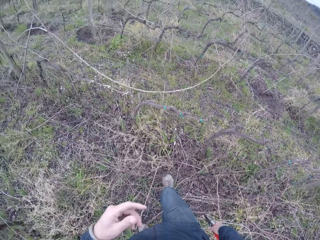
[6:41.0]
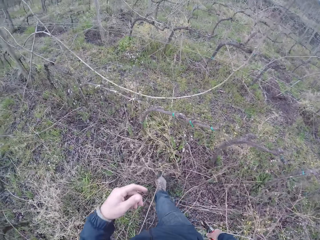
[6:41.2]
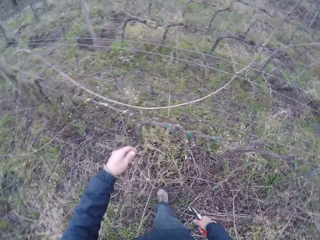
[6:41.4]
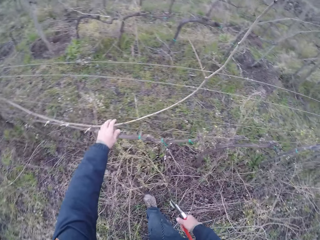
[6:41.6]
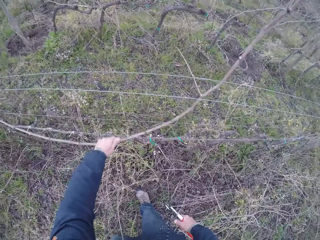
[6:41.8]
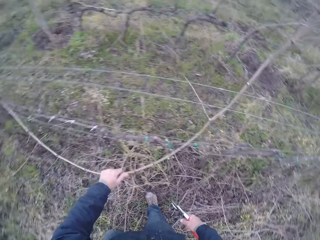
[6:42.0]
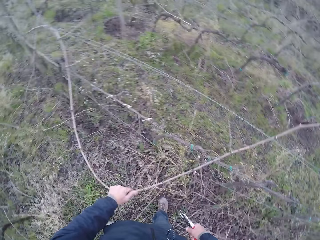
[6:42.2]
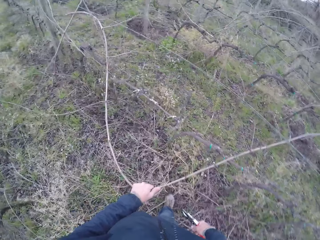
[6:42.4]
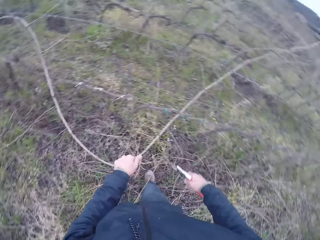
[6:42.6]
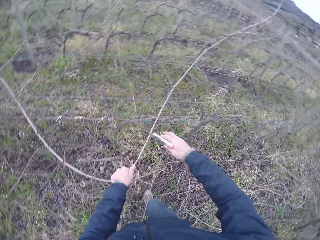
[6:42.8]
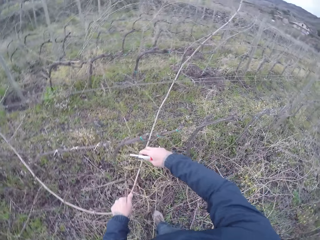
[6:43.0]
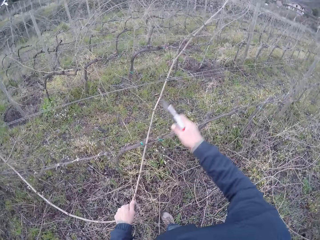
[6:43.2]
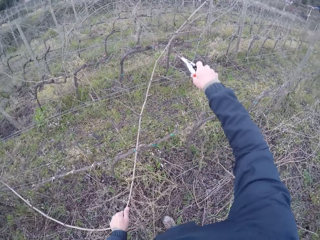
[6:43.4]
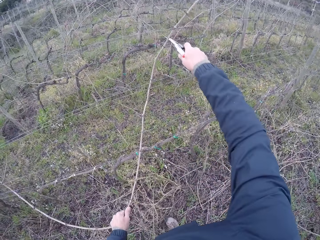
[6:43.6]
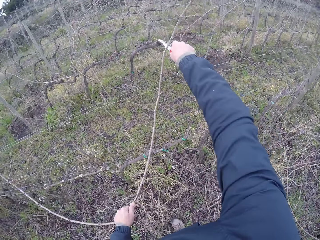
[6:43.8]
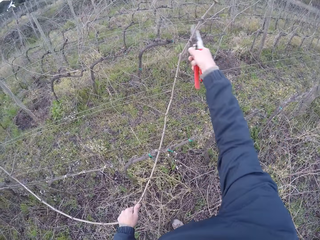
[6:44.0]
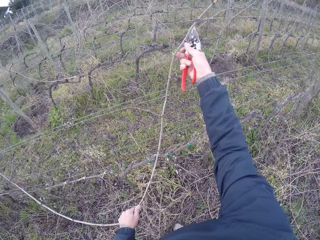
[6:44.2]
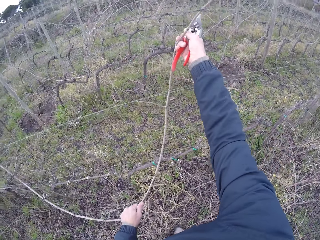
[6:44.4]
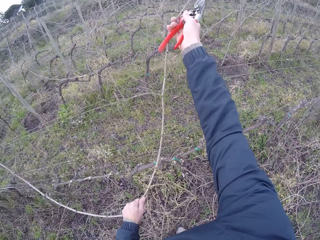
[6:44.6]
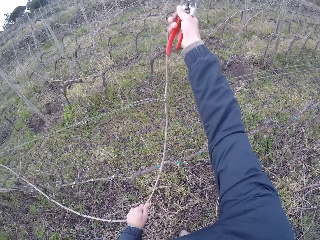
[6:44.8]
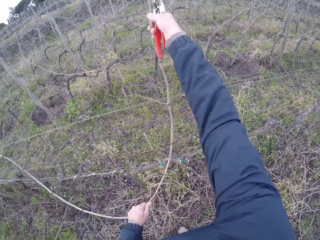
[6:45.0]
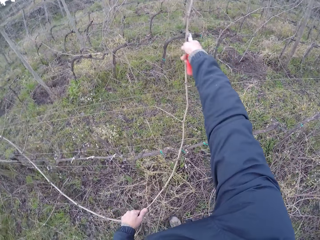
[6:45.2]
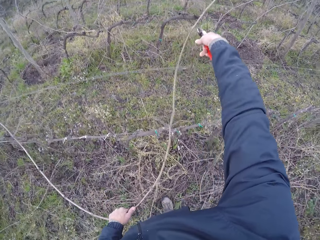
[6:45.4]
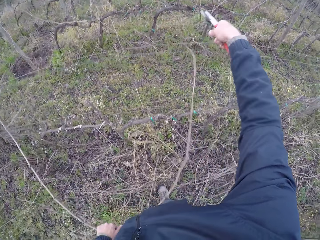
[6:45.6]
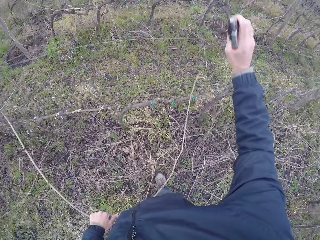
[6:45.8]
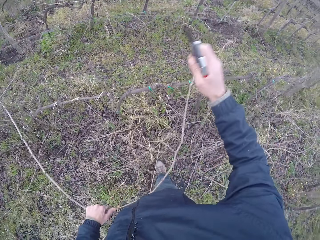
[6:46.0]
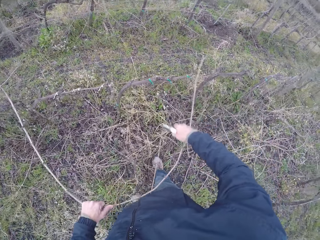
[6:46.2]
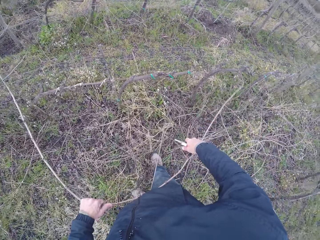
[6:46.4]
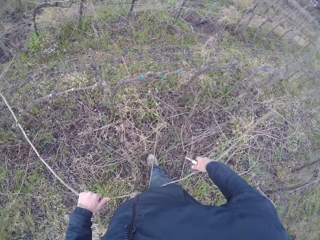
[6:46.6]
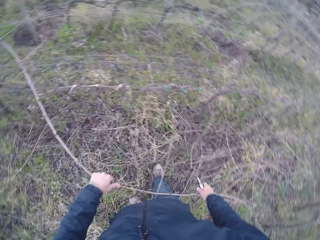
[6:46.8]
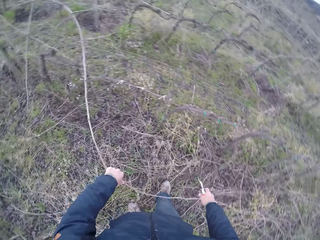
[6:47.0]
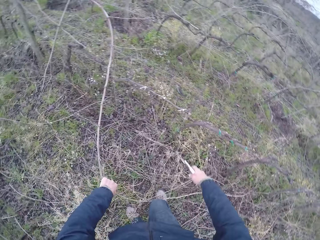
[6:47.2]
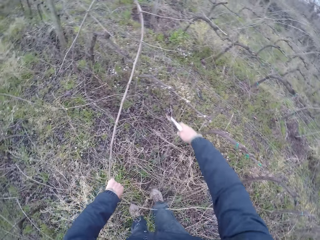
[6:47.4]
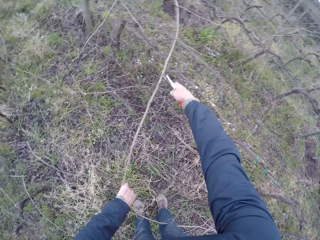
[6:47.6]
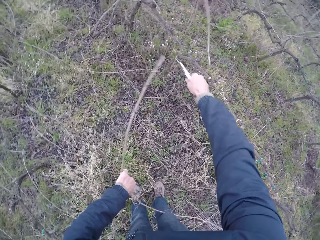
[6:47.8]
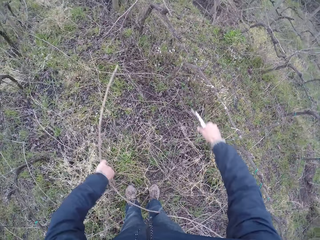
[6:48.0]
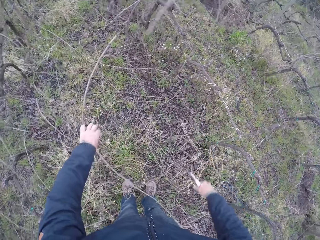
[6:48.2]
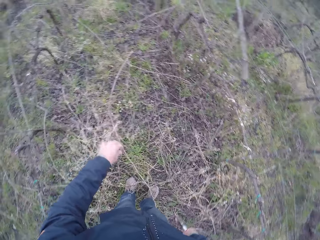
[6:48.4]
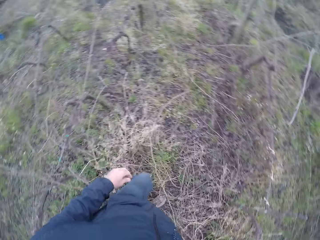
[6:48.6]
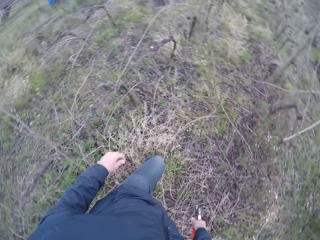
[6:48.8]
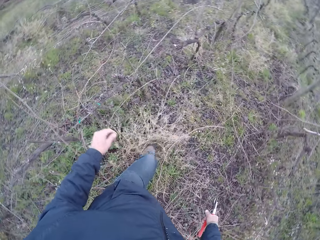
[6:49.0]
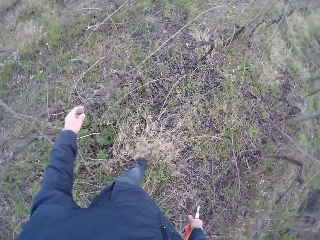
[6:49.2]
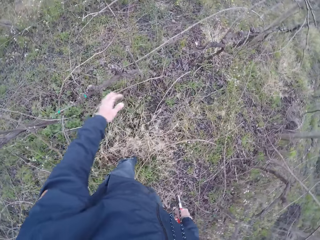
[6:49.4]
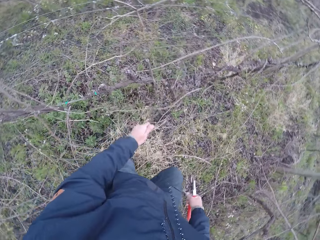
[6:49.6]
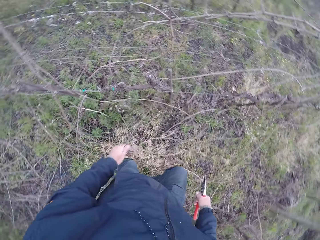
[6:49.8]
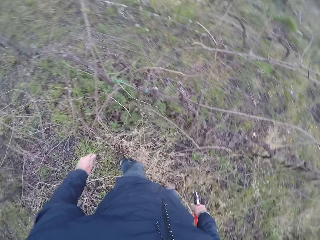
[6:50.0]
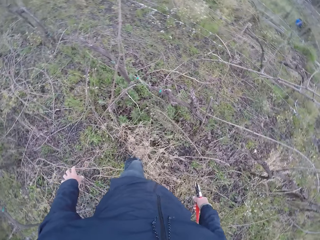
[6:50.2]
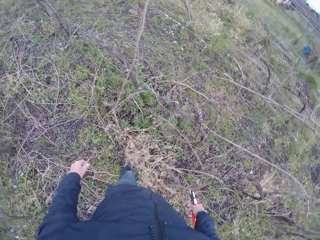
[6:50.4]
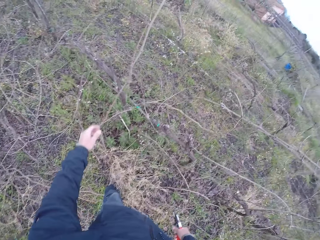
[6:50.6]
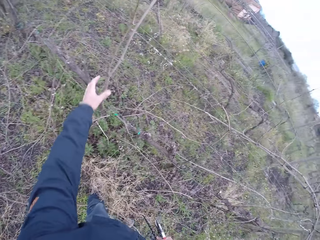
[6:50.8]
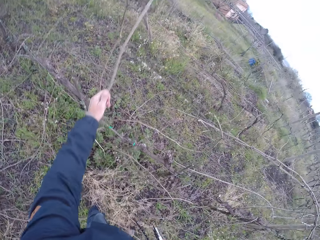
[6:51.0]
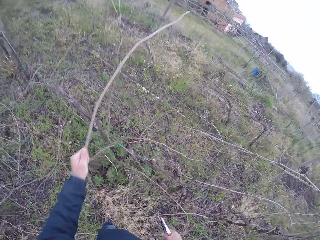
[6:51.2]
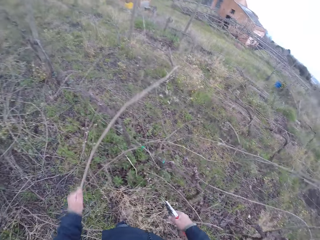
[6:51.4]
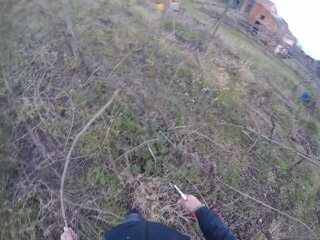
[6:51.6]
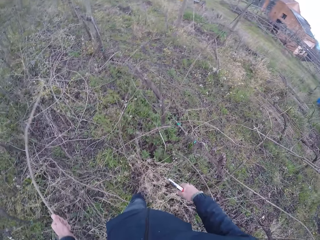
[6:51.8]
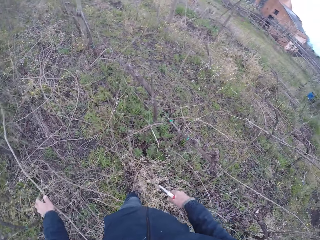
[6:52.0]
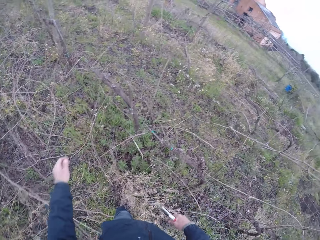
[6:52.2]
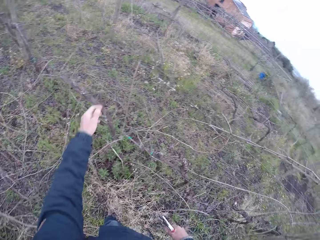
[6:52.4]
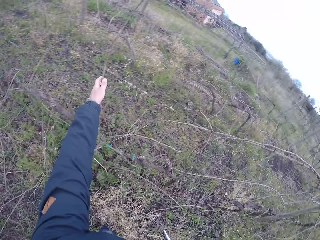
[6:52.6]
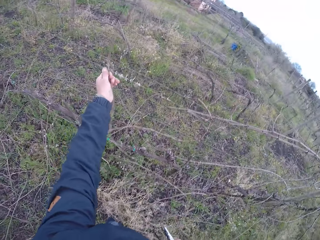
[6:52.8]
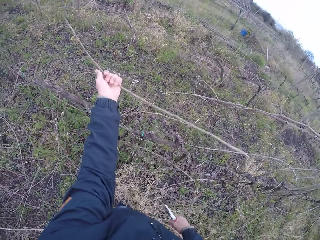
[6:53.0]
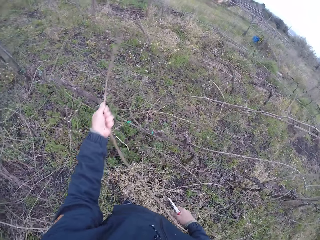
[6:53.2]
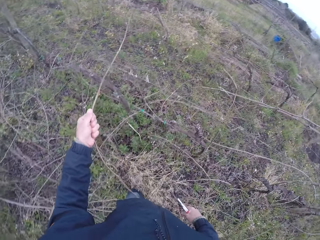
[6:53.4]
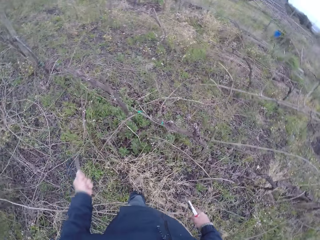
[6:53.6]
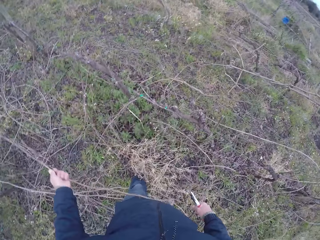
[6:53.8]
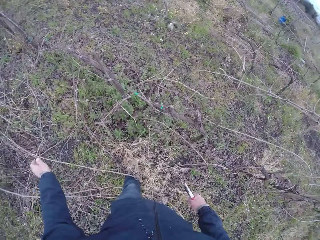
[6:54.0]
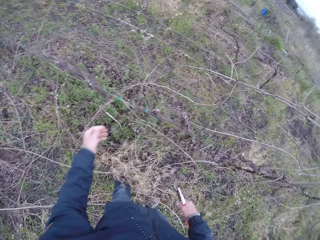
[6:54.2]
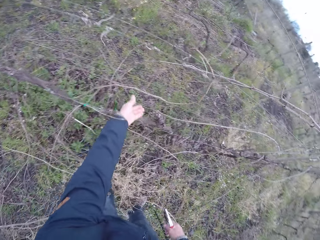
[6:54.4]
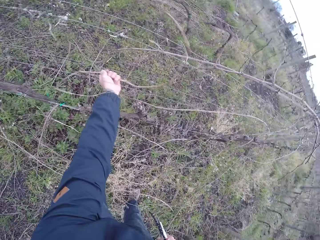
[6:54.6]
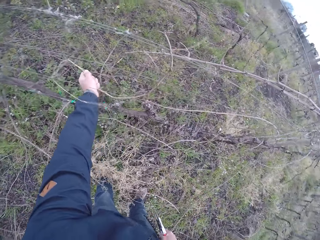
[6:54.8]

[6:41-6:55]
The camera wearer cuts the stick with shears. He holds a twig with his left hand. He pulls the stick. He cuts the twig with the pair of pliers in his right hand. He drops the twig in his left hand on the ground. He walks around. He removes twigs from a barbed fence. He drops the sticks down.

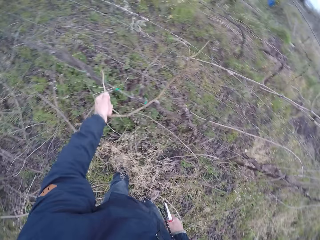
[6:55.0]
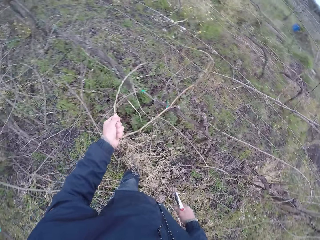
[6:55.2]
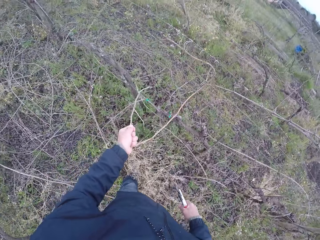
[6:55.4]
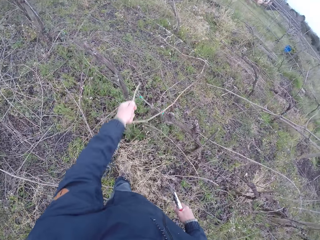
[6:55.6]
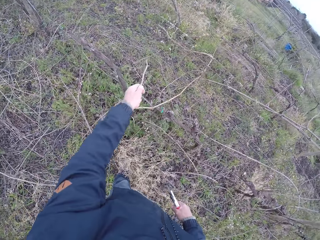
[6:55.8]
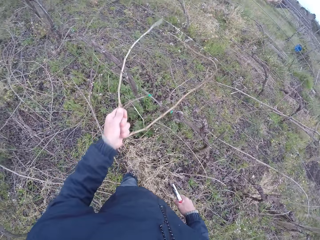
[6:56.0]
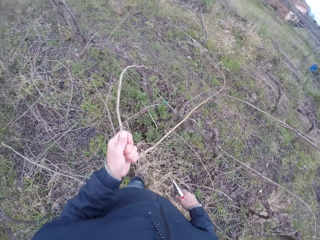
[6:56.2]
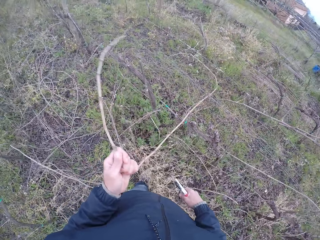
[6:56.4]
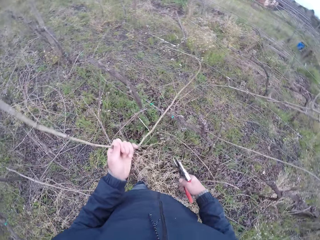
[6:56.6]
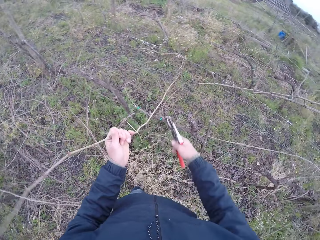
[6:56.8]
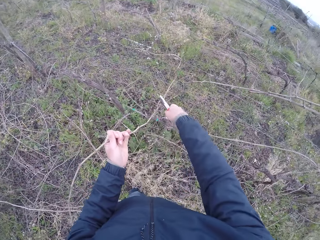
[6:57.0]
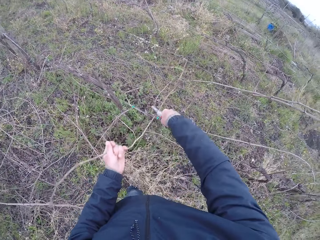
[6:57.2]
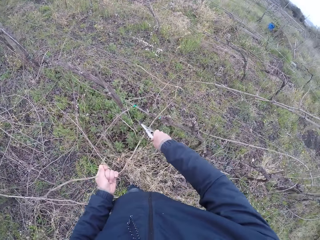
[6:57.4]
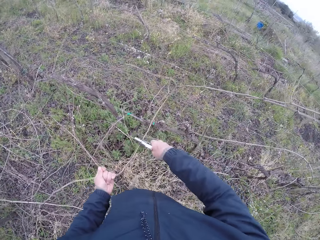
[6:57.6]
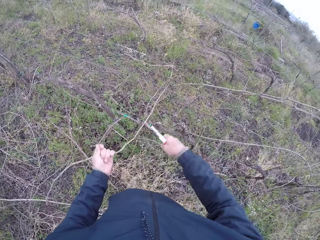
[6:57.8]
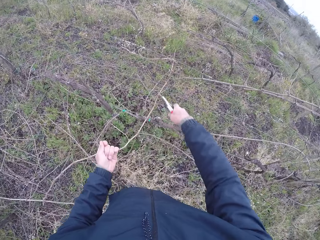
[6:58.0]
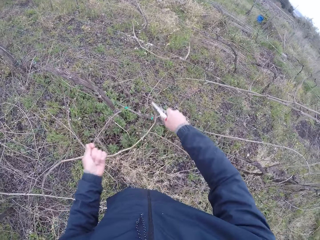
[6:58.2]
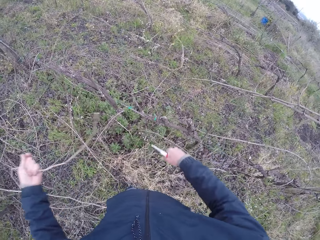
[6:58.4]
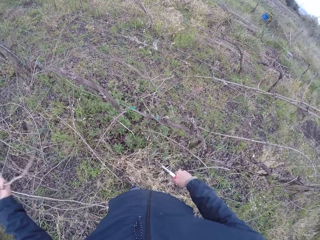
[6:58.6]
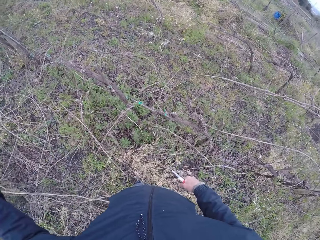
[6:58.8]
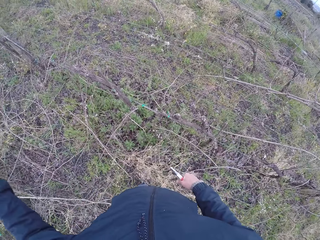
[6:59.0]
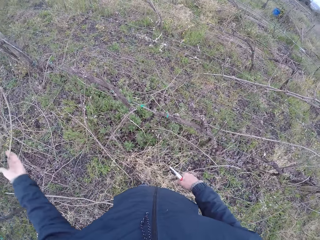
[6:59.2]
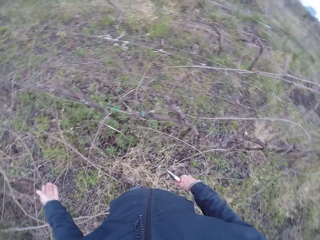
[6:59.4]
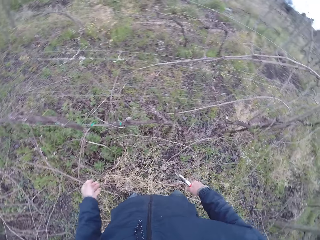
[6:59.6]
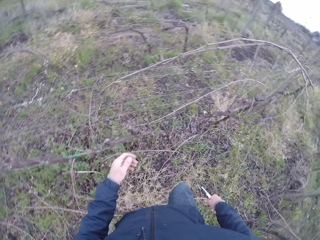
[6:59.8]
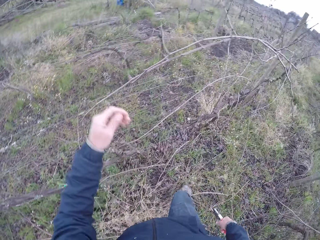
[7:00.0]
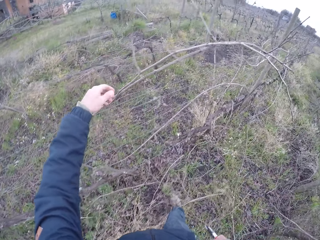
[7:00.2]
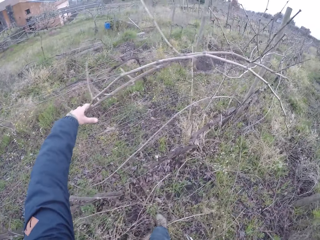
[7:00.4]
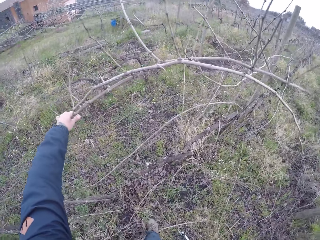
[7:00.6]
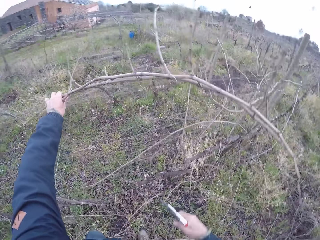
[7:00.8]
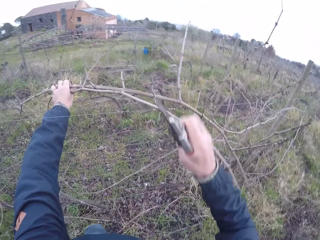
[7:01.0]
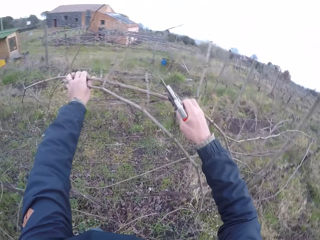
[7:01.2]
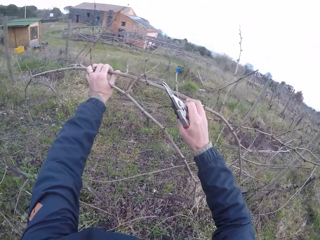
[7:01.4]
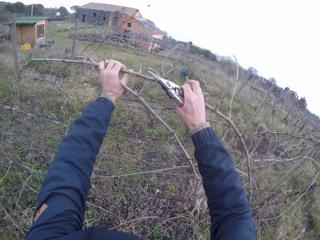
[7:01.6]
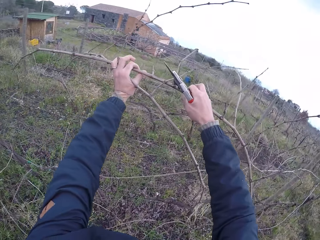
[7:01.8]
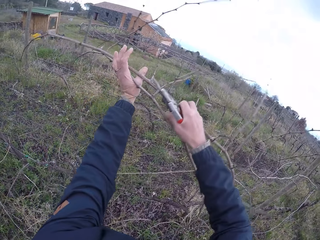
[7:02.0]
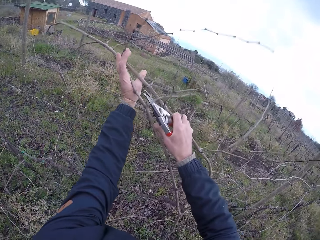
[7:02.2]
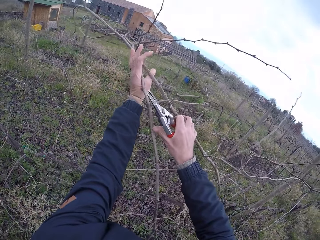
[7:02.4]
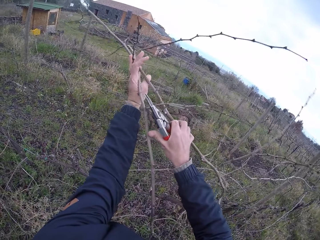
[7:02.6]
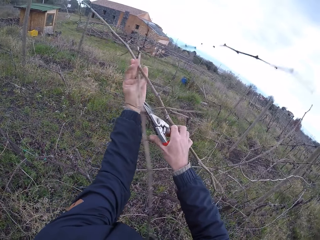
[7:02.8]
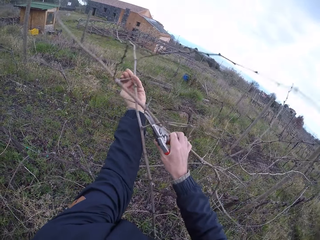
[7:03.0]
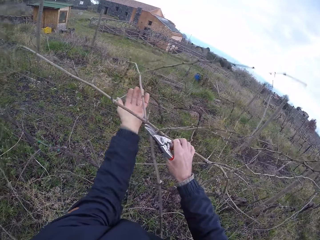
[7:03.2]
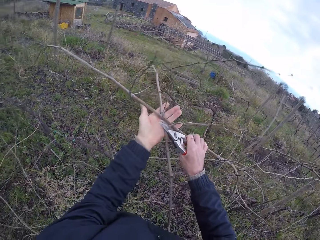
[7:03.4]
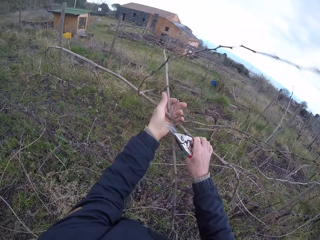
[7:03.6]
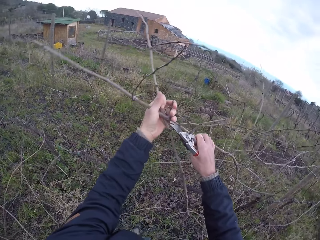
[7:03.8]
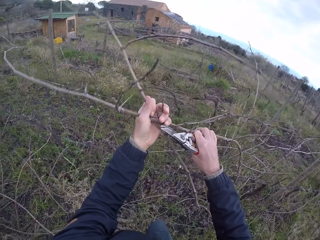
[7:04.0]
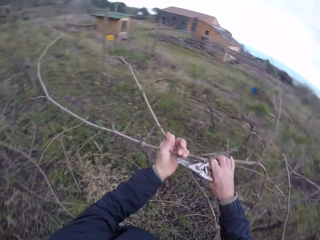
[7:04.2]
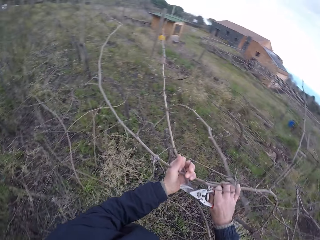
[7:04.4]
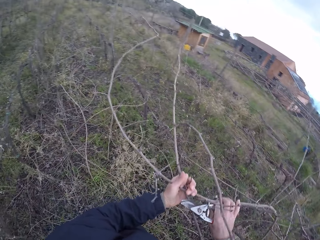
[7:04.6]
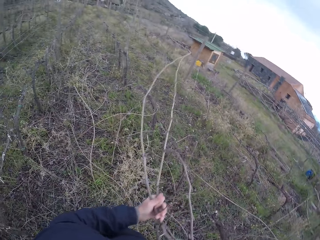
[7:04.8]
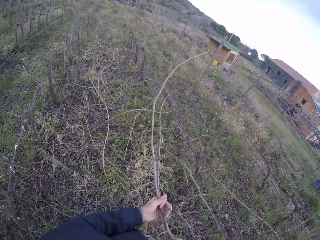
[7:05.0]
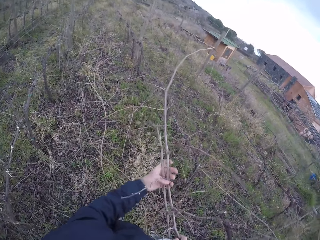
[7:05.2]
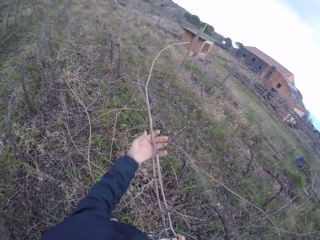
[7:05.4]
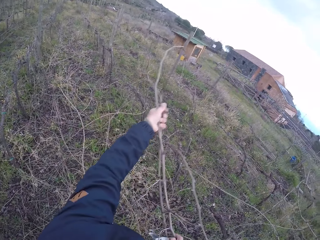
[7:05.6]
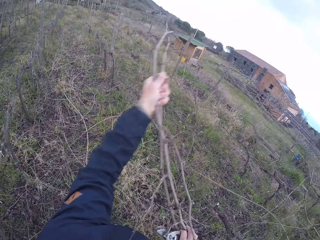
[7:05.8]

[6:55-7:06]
The camera wearer pulls the stick. They cut the stick with shears. They pull the branches.
